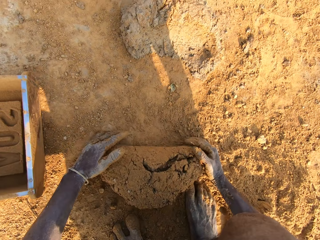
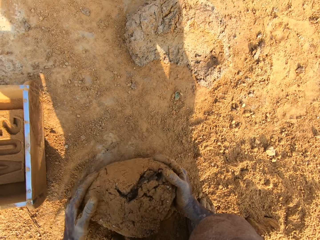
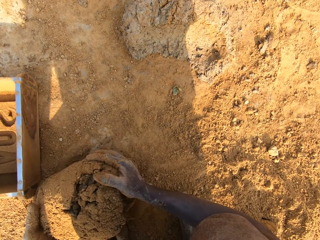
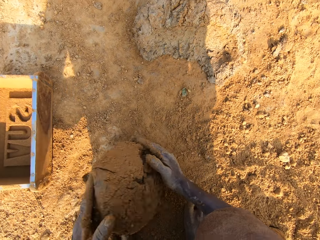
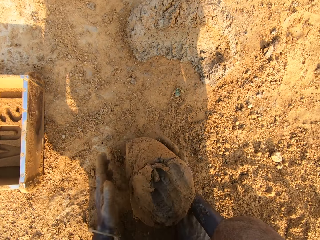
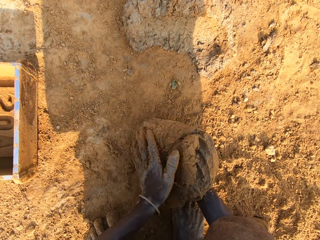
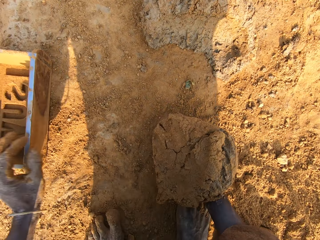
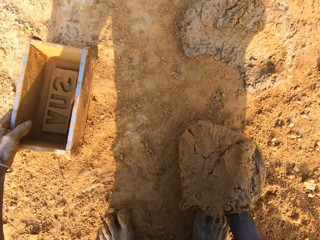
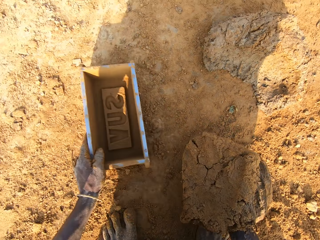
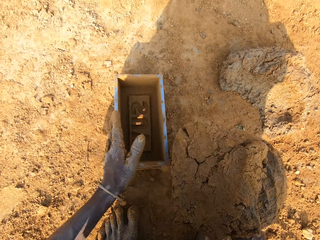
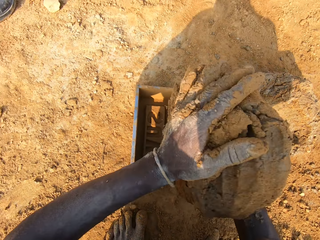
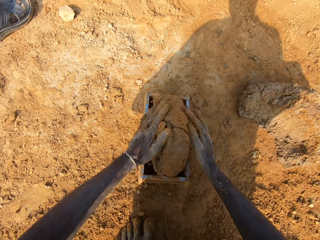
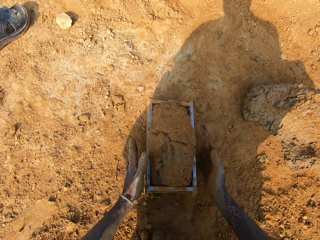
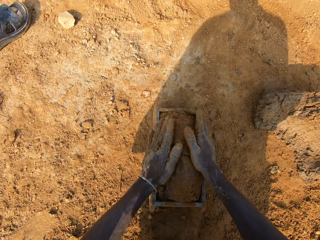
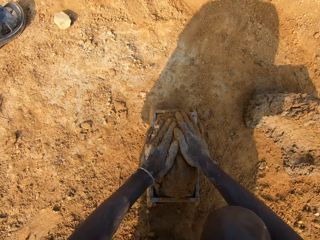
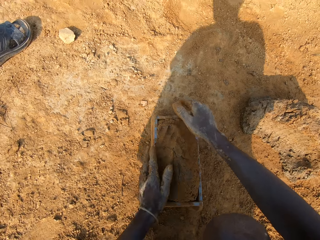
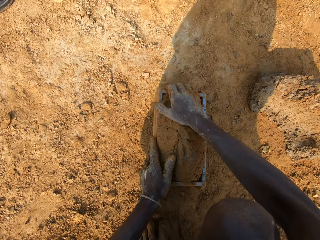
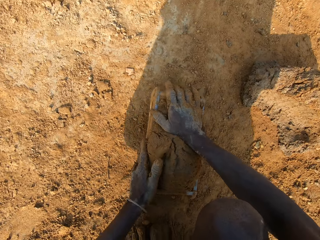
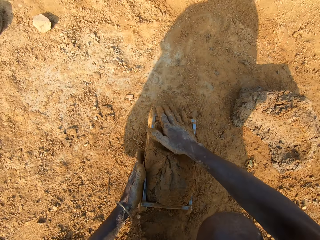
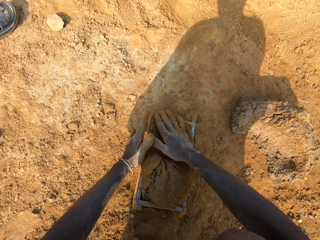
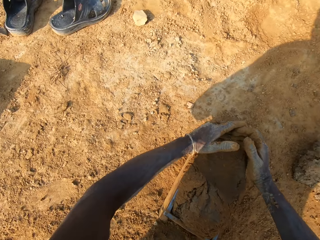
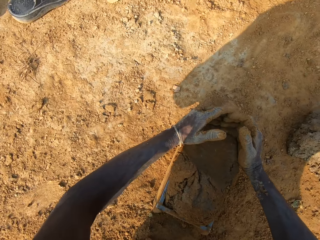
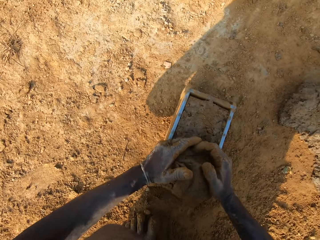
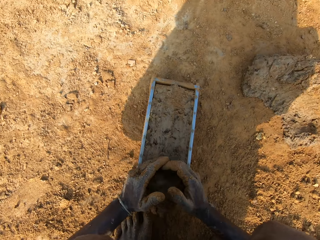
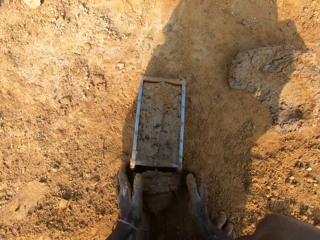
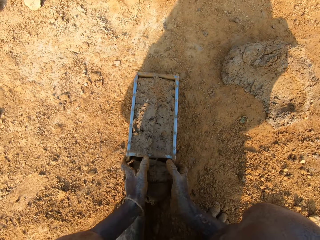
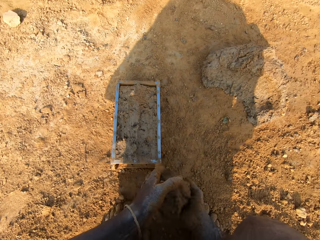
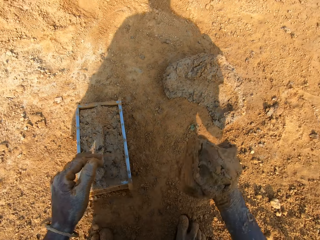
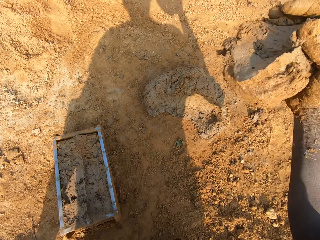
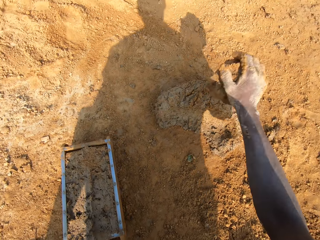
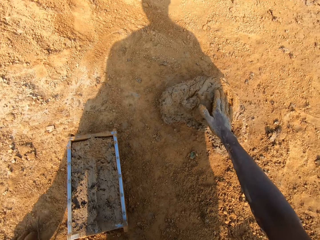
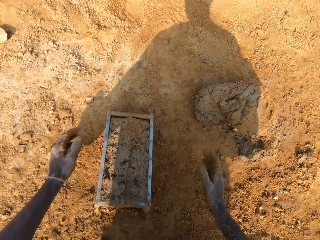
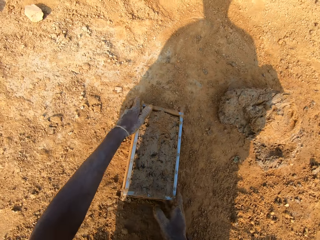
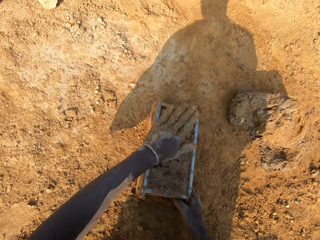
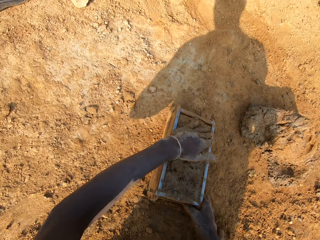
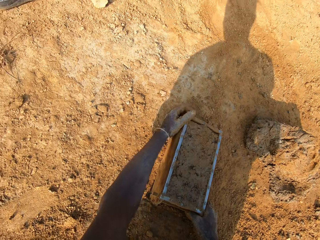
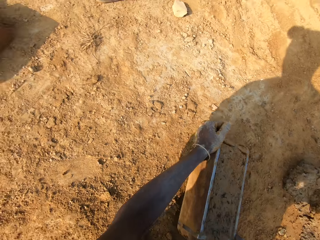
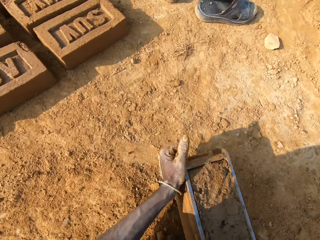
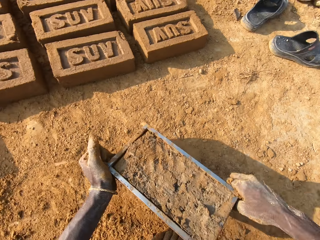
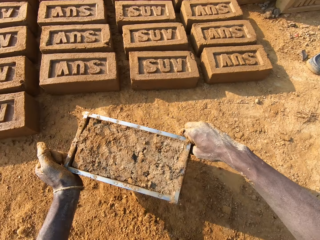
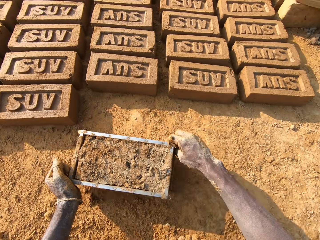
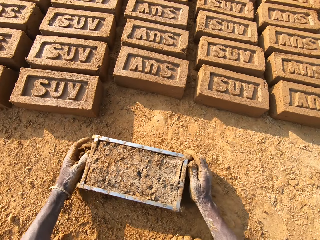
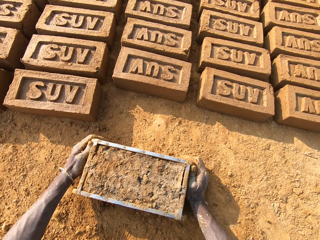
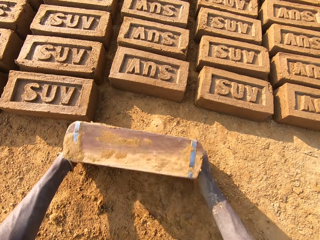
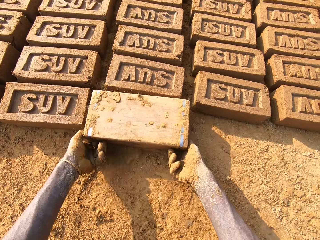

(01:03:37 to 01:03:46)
The camera wearer rolls the clay mix or clay soil to his right hand. He holds the clay soil. He moves the brick mold on the ground. He lifts the clay soil. He drops the clay mix into the brick mold. He scrapes out clay from the brick mold. He presses the clay soil in the brick mold and moves the brick mold. He holds the extra clay soil. He rolls the clay mix to his right hand. He drops the clay mix on the clay mix on the ground. He taps the clay in the mold on the ground. He lifts the brick mold, moves the brick mold on the ground and drops the brick mold.

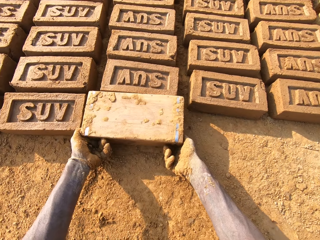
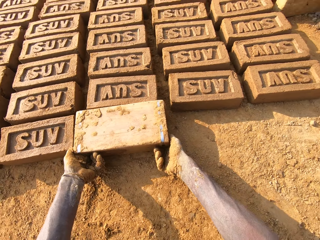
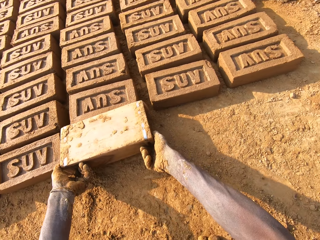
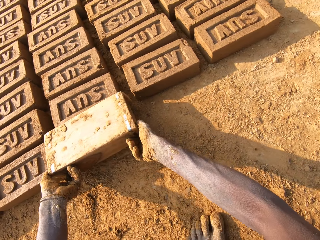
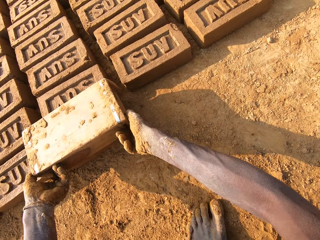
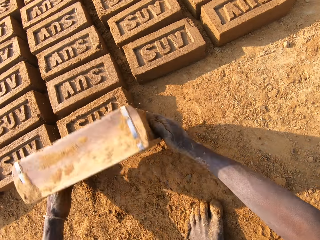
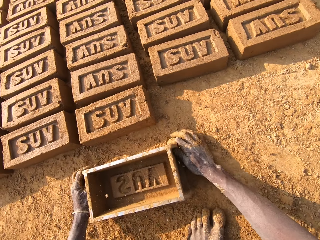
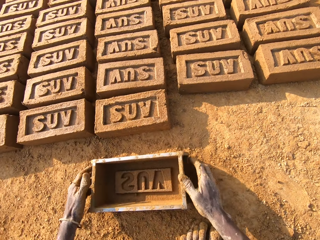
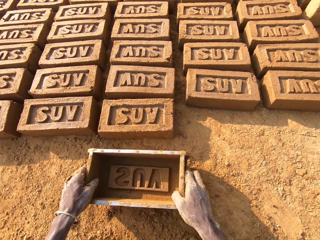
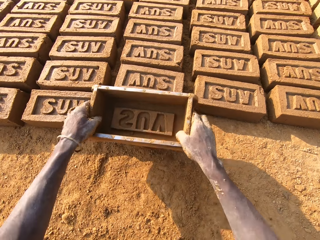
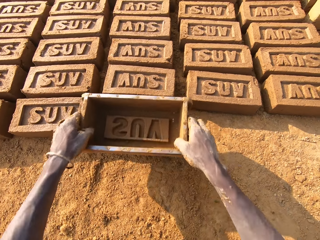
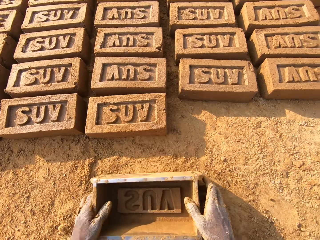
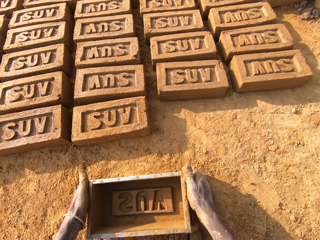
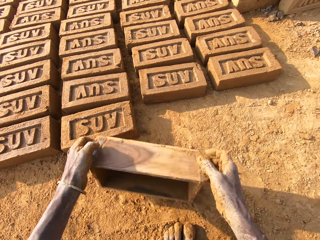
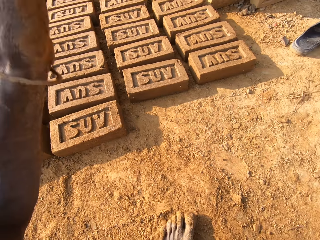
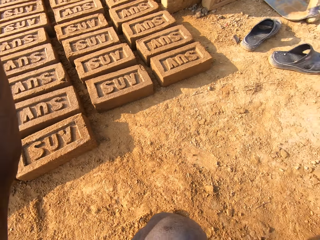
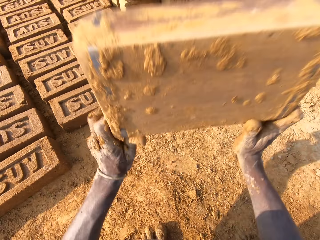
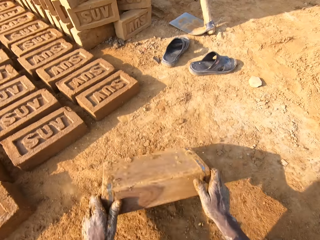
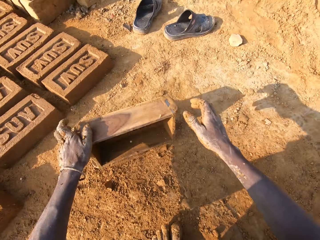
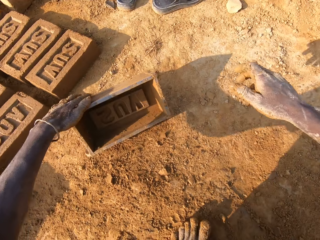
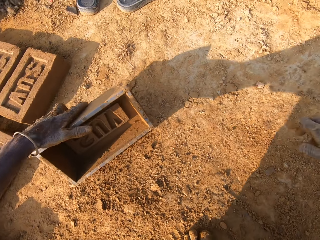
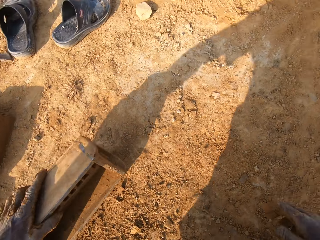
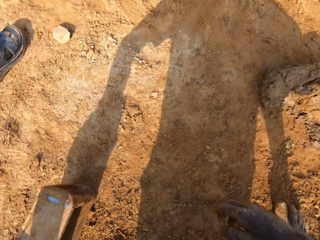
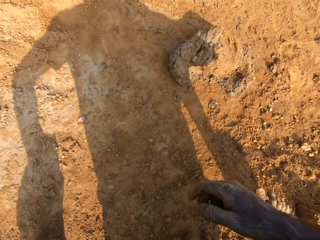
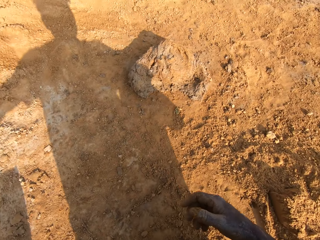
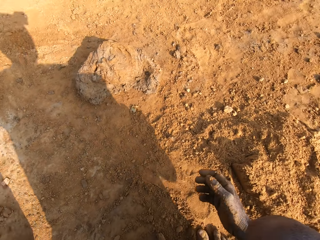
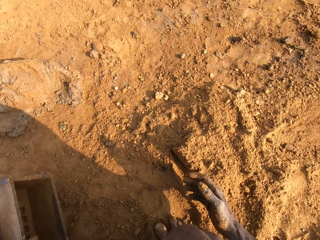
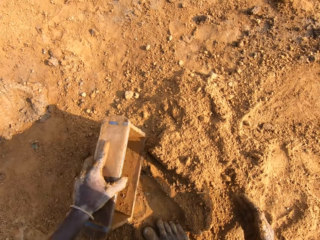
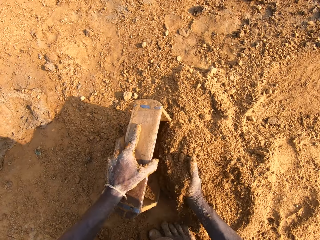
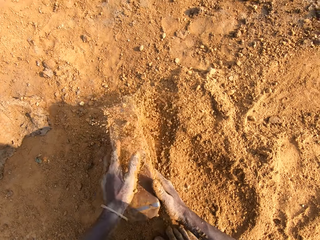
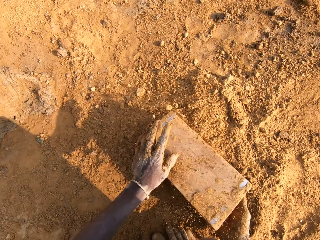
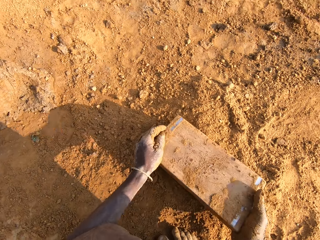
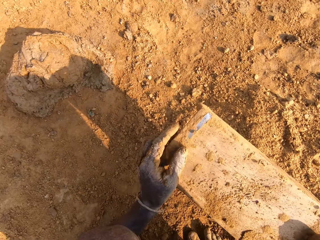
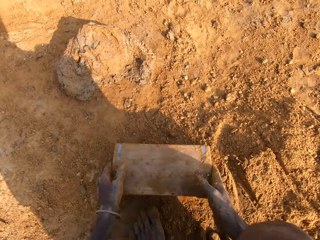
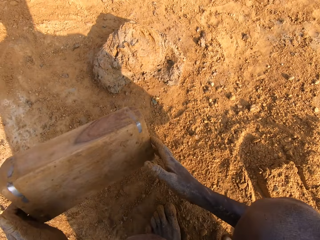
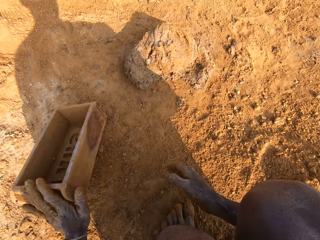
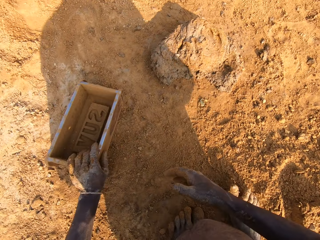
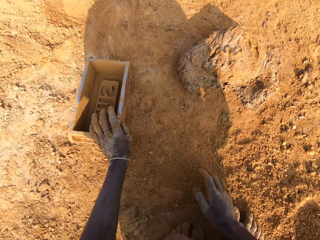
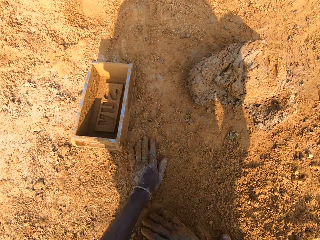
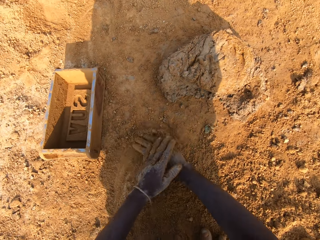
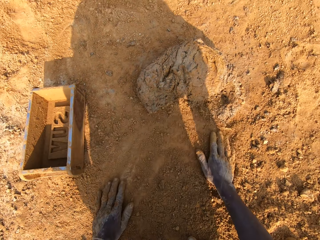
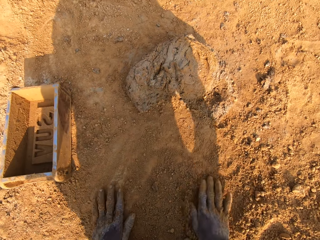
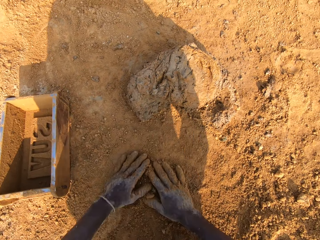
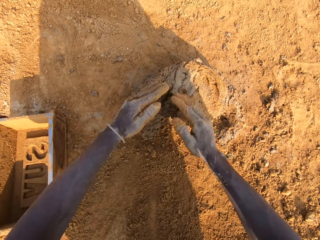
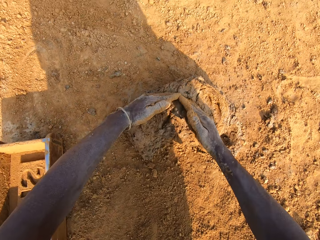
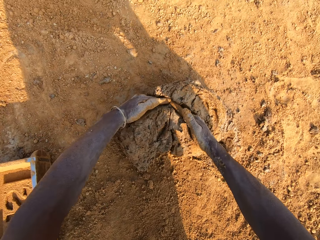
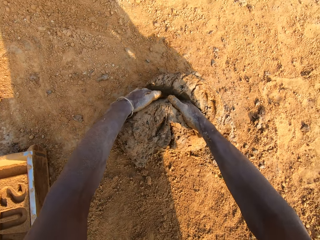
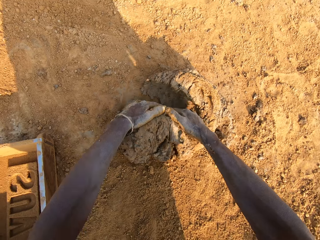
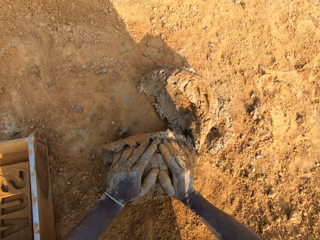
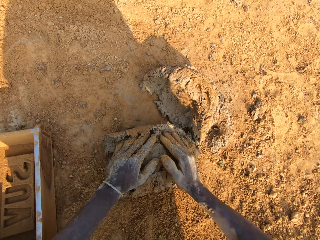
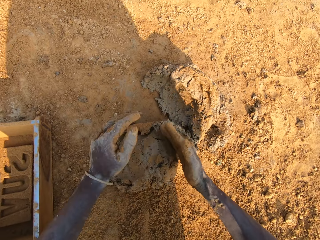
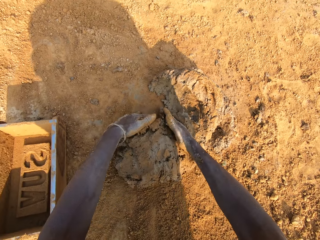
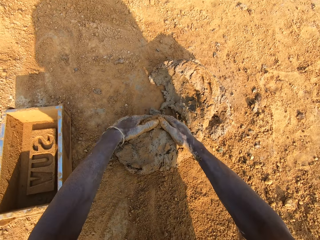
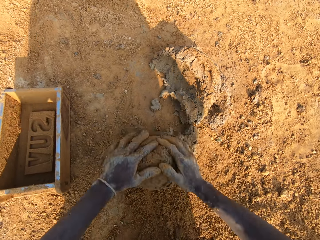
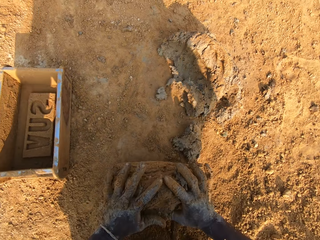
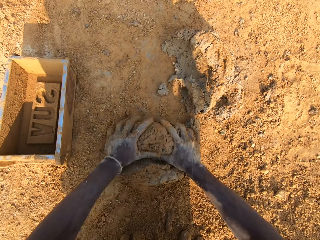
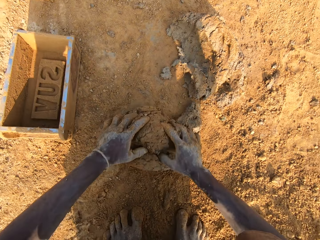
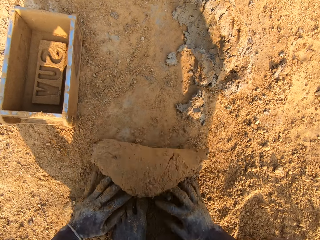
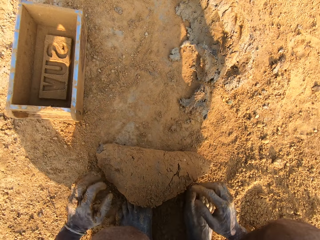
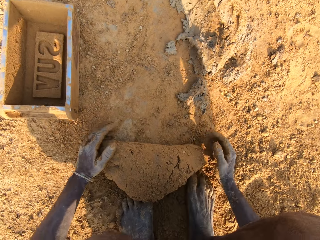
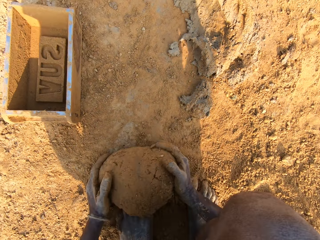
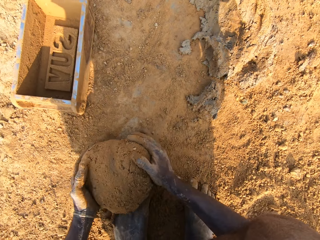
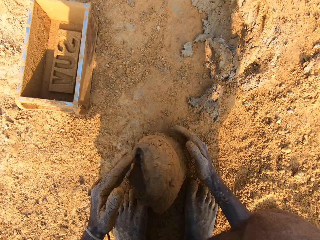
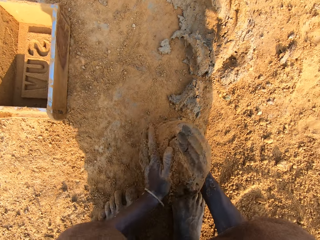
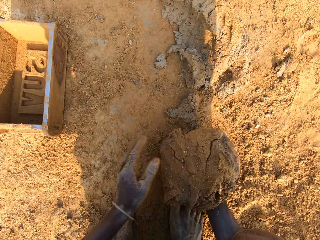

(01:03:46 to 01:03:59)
The camera wearer turns the brick mold over on the ground. He drops the brick. He removes the brick mold from the molded clay on the ground. He drops the brick mold on the ground. He carries the brick mold from the ground. He touches the molded clay on the ground with the brick mold and hits the brick mold on the ground. He lifts the brick mold. He throws the brick mold on the ground. He holds the brick mold and drags the brick mold on the ground. He puts sand in the brick mold. He removes the sand from the brick mold on the ground. He knocks the brick mold on the ground. He drops the brick mold on the ground. He wipes his hands on the ground. He spreads his hand on the ground. He takes out some clay from the clay mix on the ground. He rolls the clay mix on the ground.
